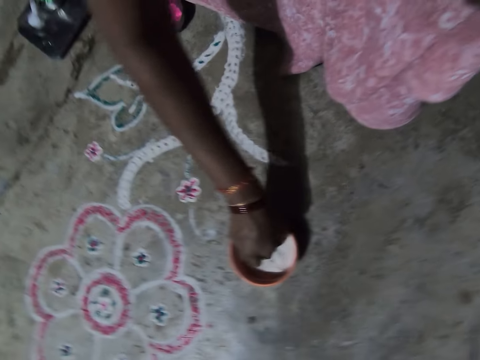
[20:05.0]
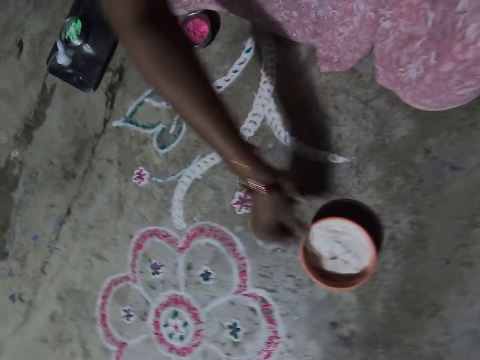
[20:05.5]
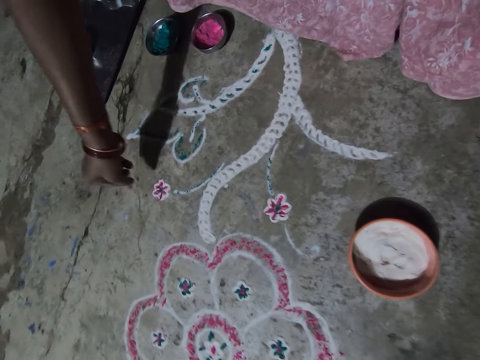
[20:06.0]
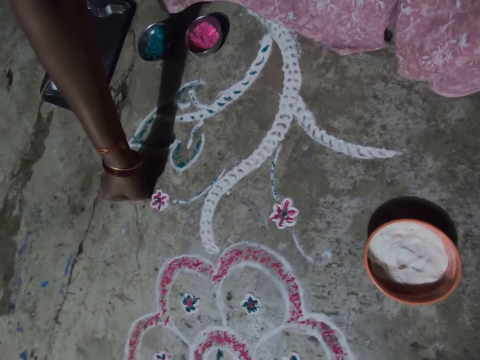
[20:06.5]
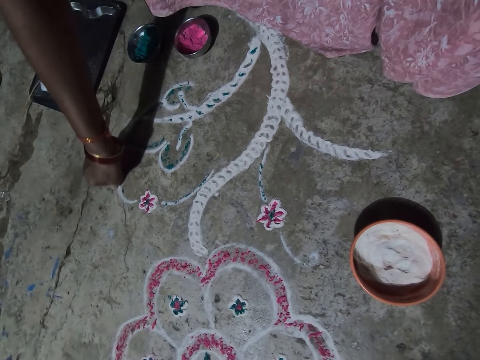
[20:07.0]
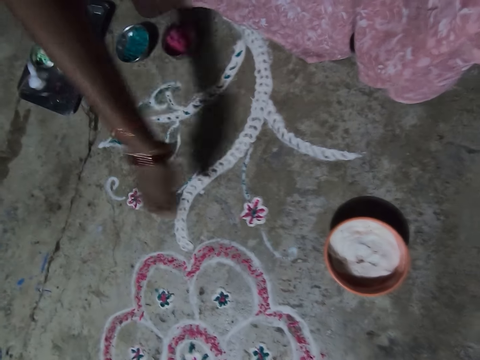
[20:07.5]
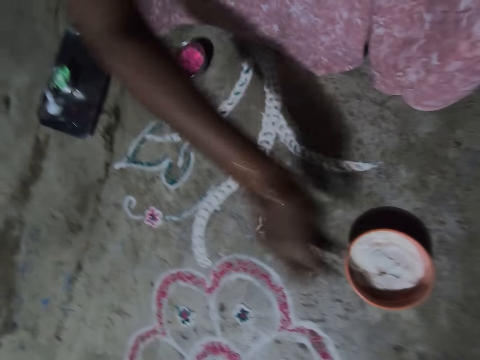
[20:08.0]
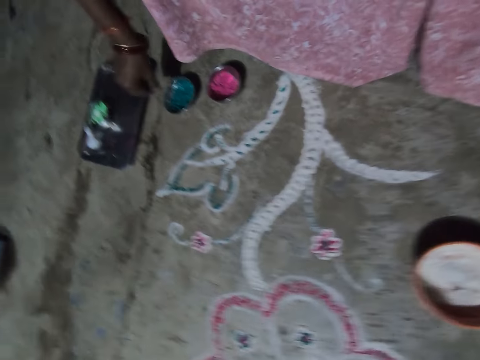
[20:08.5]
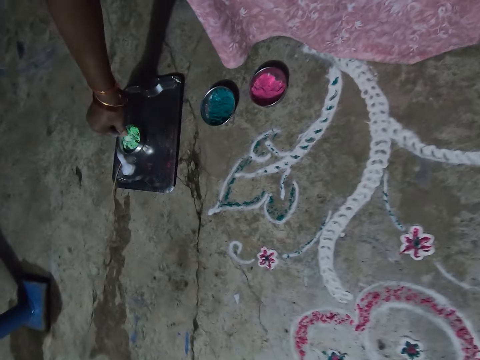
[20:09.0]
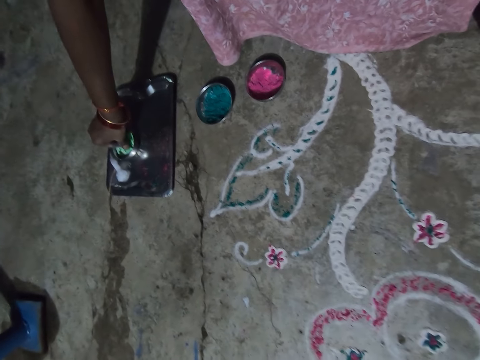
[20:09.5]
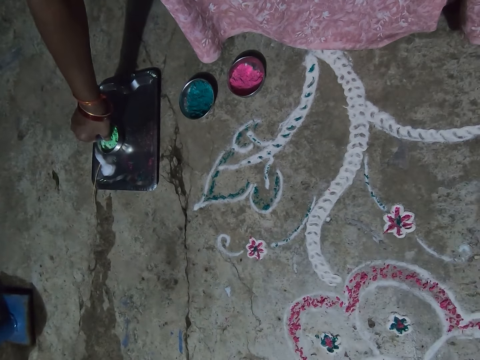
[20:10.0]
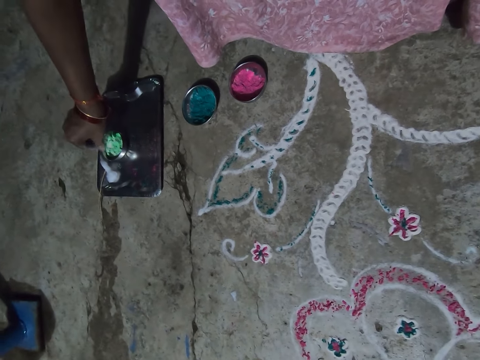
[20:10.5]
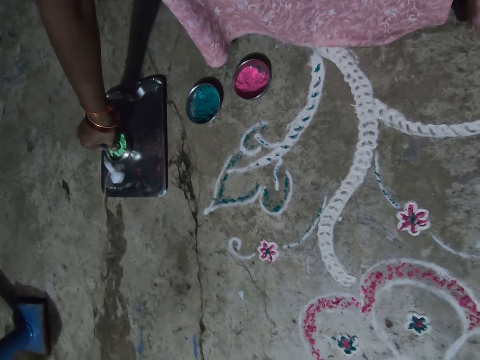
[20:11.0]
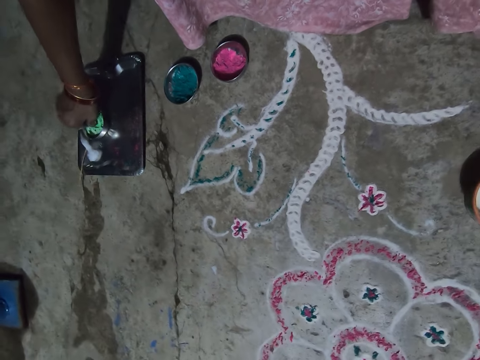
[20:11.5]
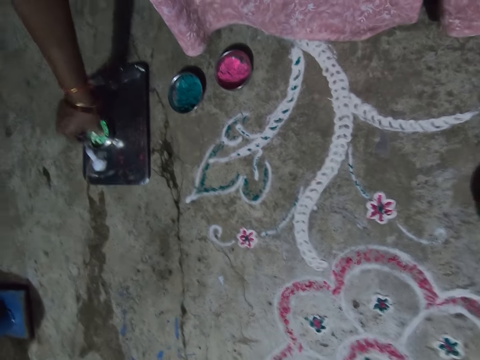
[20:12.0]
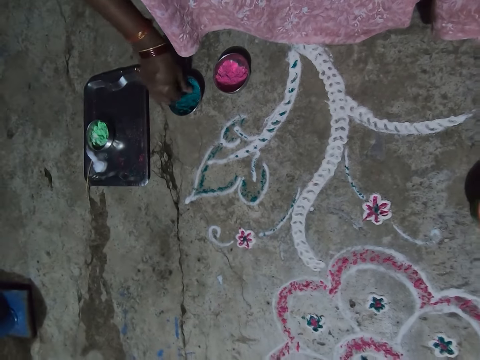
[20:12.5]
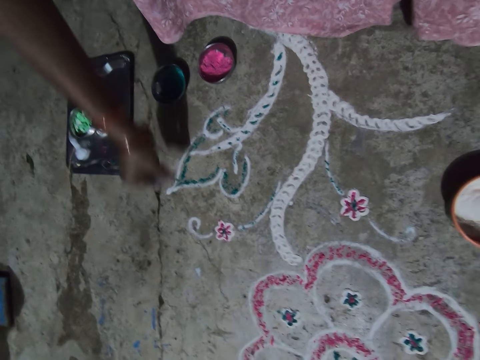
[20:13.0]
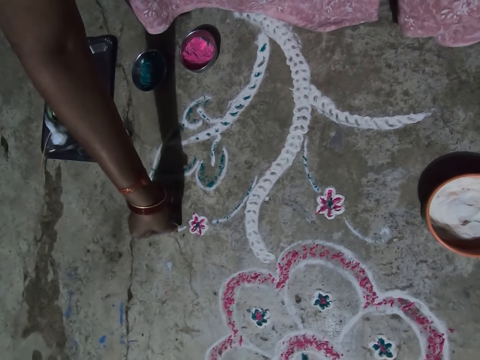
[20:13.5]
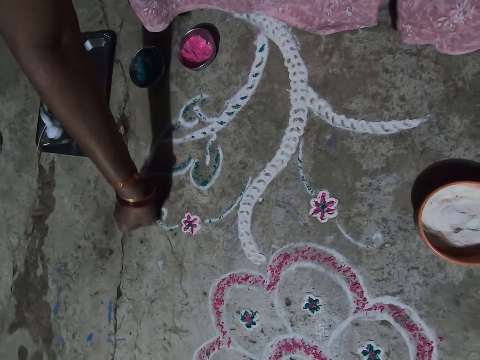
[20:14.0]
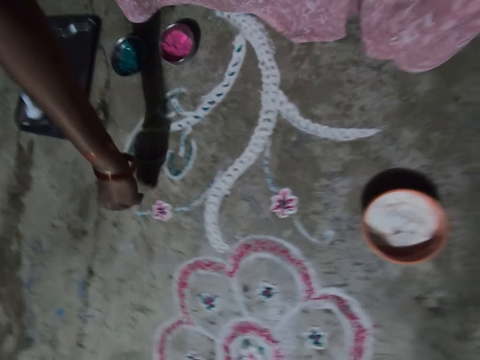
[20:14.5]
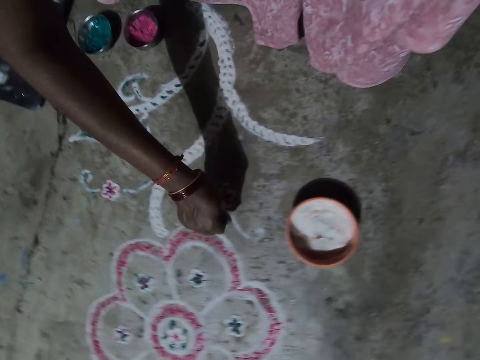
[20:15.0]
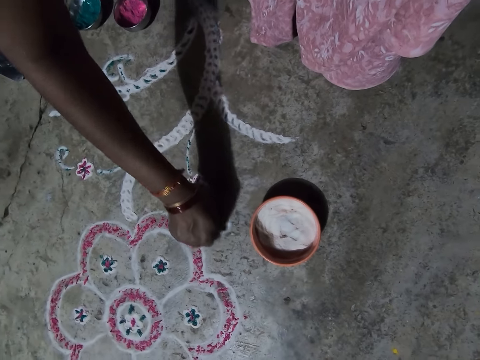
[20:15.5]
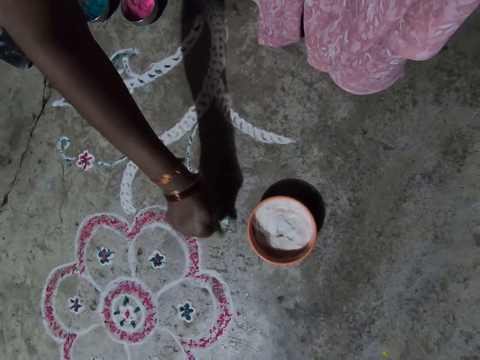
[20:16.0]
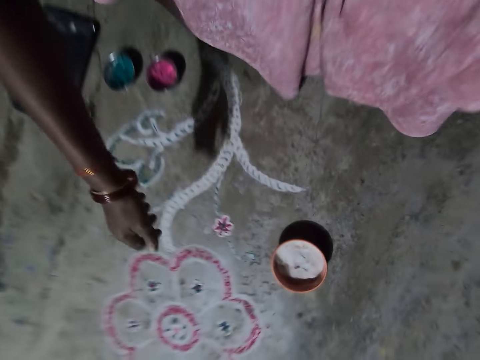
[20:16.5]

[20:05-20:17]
The camera wearer picks white powder from the bowl with the right hand. She draws on the floor with the white powder. She drops the excess white powder on her hand in the bowl. She picks the color powder from the bowl. She touches the green paint. She picks the green paint with the right hand. She colors the flower on the floor.

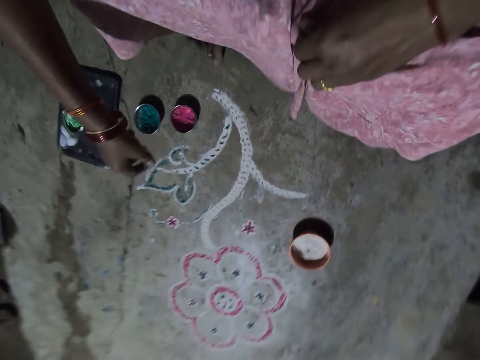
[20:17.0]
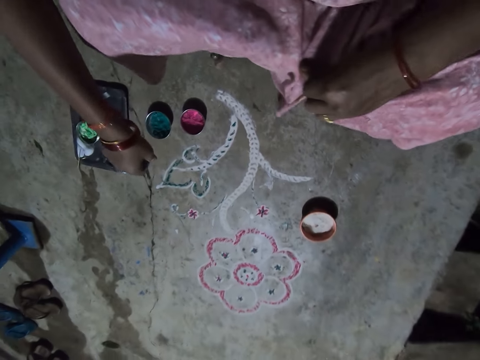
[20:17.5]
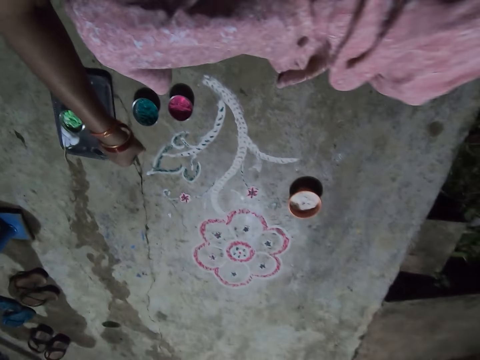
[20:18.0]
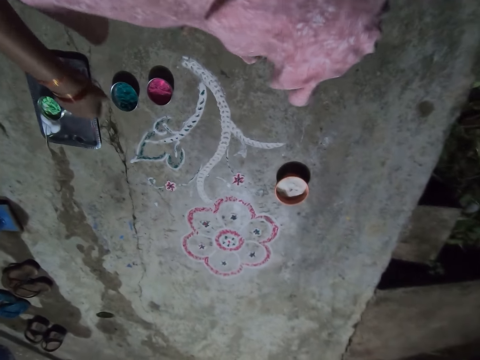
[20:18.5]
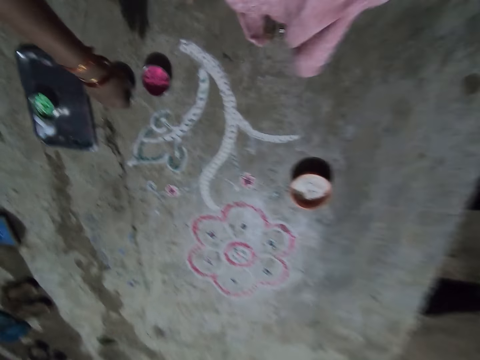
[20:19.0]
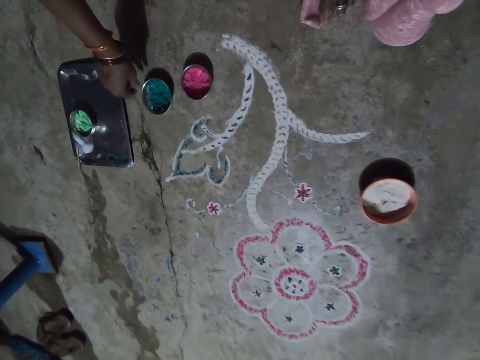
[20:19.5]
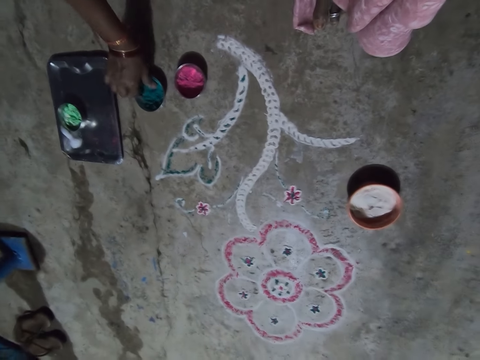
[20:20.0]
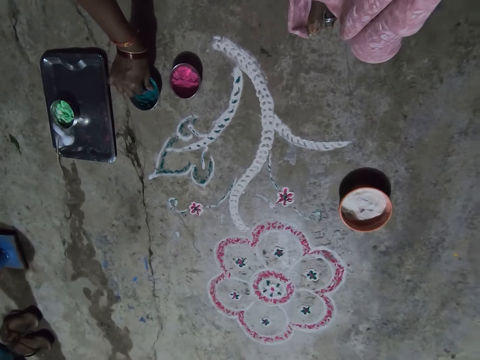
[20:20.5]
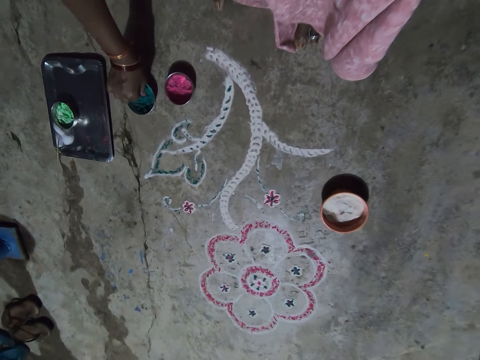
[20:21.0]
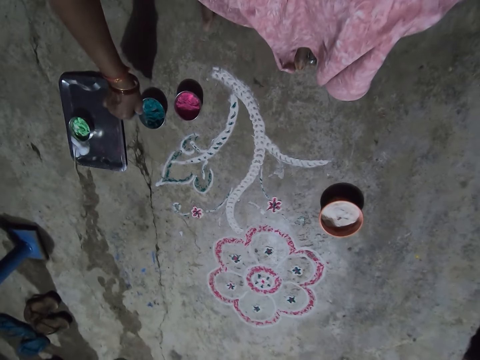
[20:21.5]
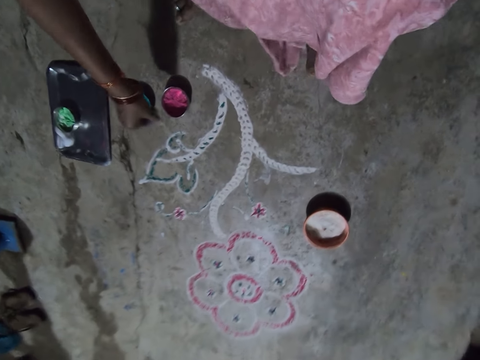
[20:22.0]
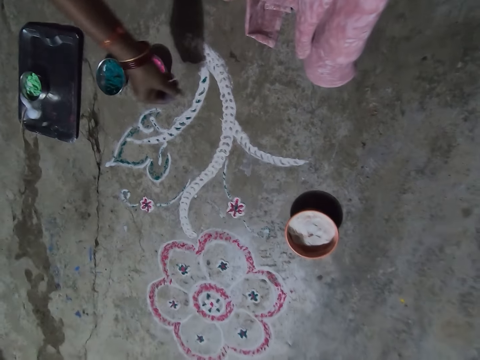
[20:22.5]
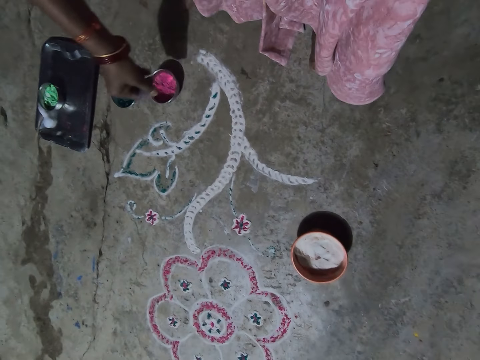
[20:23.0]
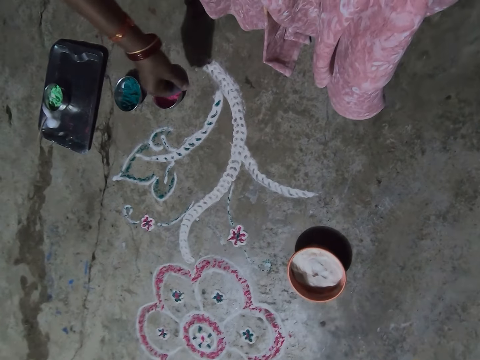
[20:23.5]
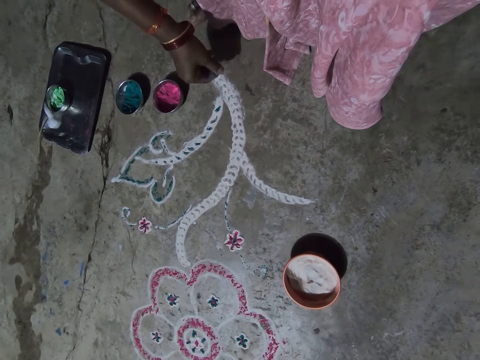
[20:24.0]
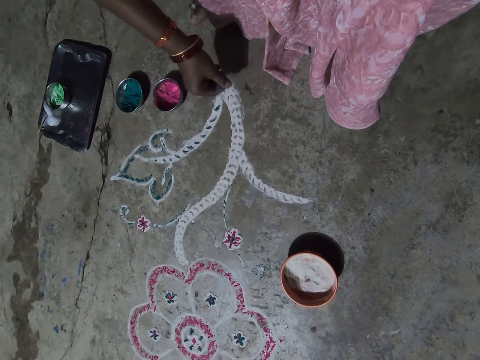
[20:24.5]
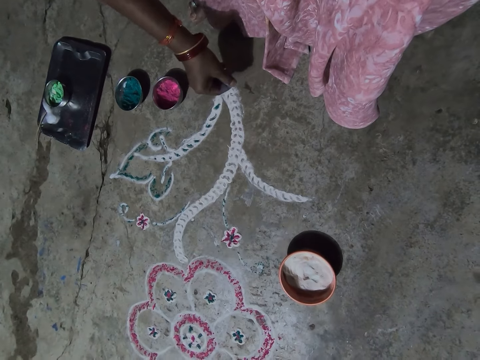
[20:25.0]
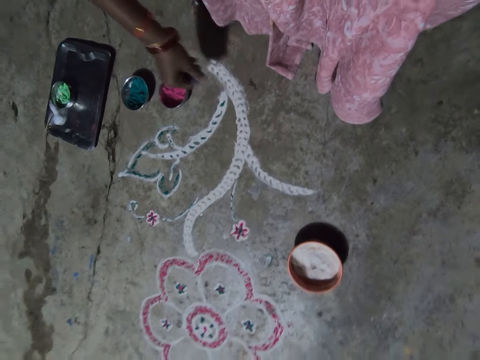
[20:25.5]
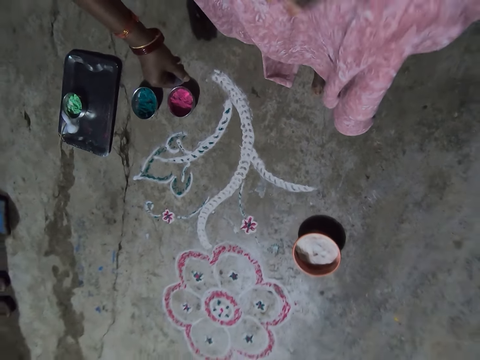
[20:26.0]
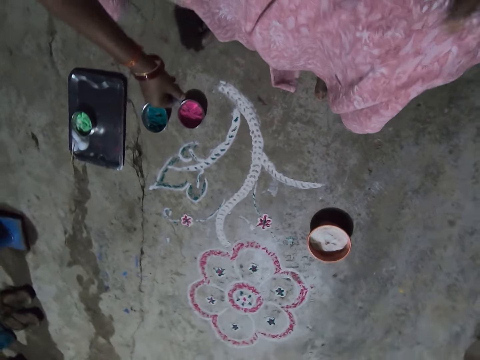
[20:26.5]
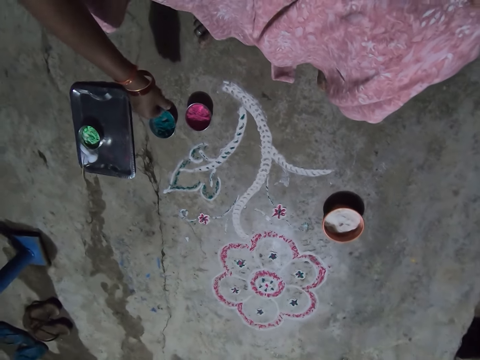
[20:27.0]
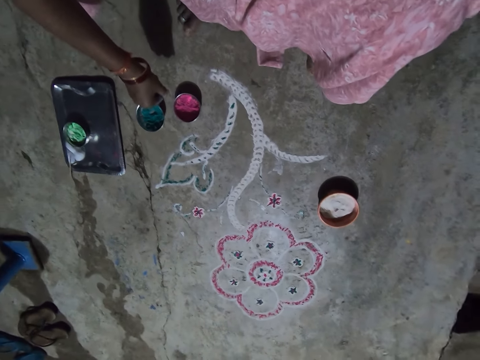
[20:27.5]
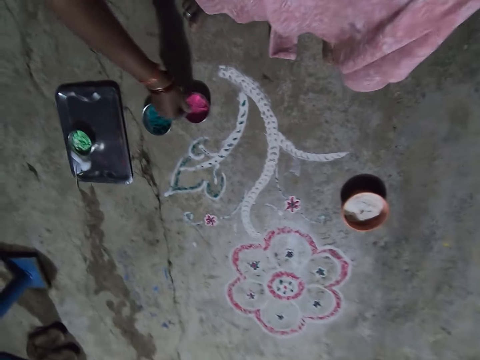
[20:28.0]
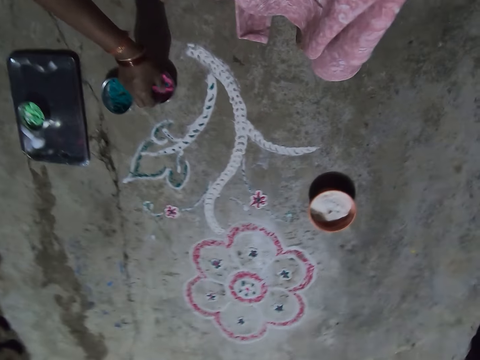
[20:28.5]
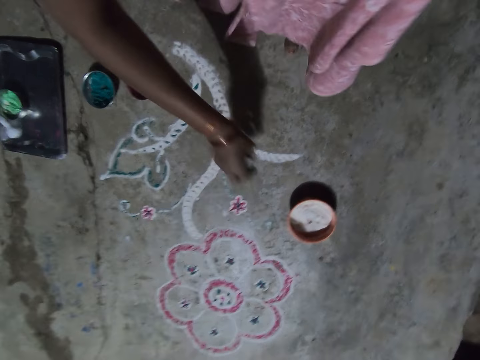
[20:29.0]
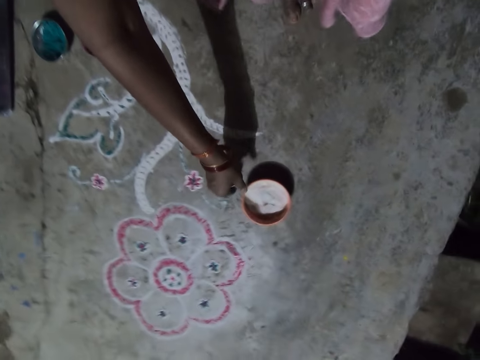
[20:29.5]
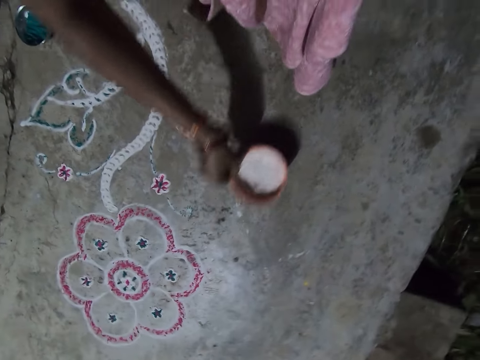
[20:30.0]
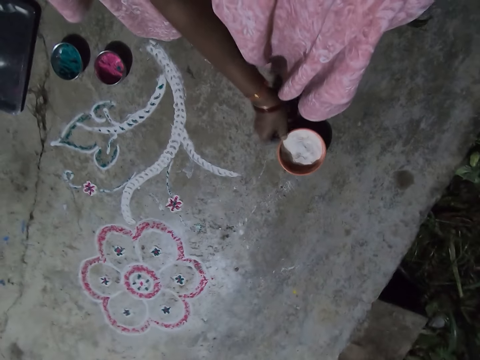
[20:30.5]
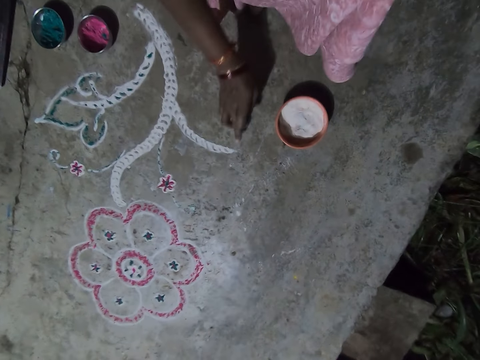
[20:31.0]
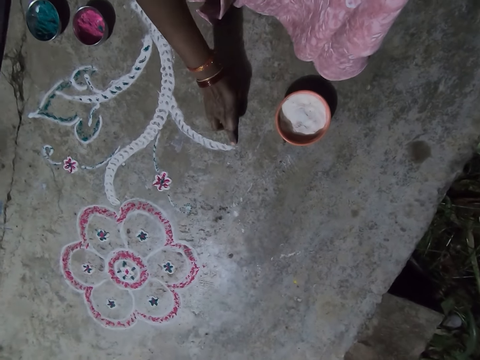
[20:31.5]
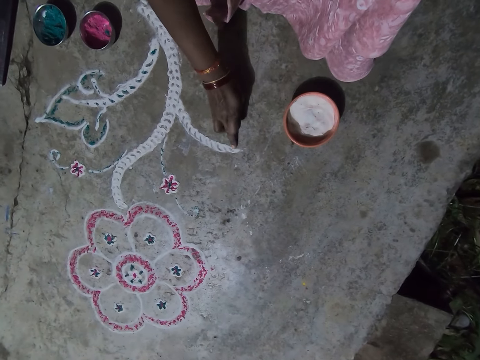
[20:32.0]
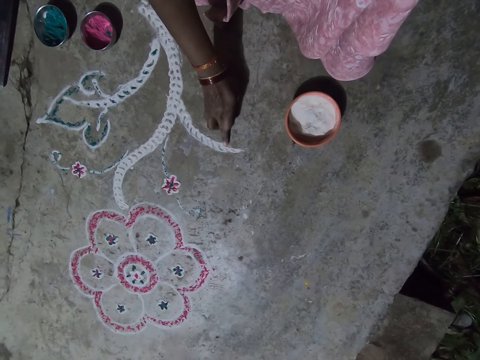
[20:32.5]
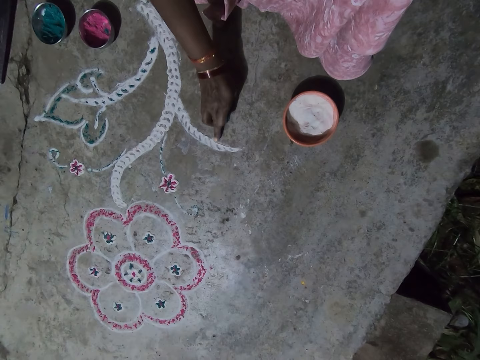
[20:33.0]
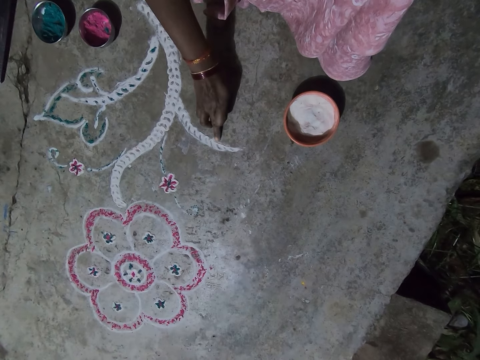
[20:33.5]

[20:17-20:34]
The camera wearer picks the green color powder from the bowl with the right hand. She drops the color in the bowl. She holds paint in the right hand. She drops paints in the bowl with pink paint. She moves a bowl with white paint. She shapes the decoration with a finger. She rubs the drawing on the floor with her finger.
